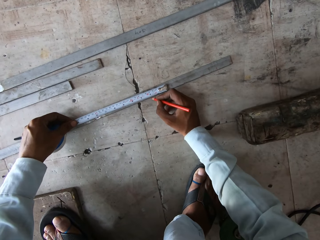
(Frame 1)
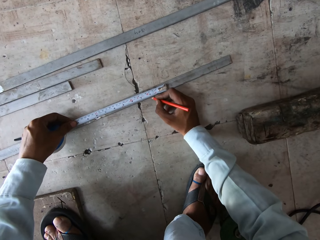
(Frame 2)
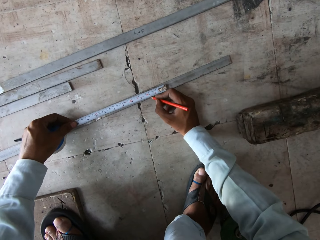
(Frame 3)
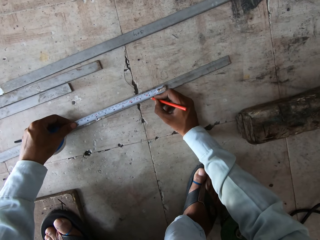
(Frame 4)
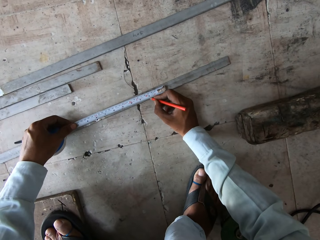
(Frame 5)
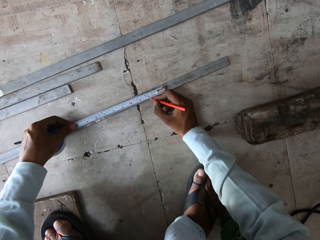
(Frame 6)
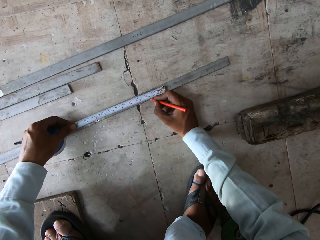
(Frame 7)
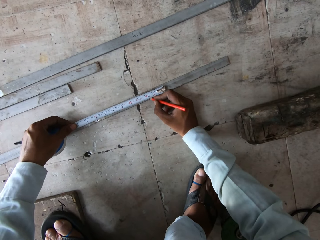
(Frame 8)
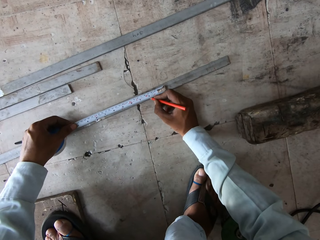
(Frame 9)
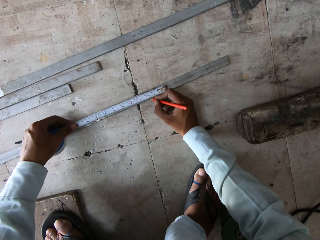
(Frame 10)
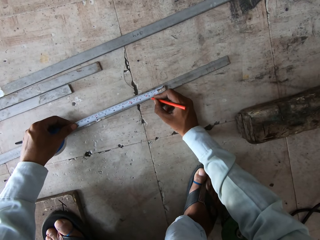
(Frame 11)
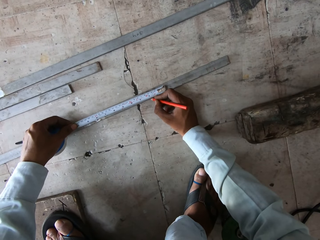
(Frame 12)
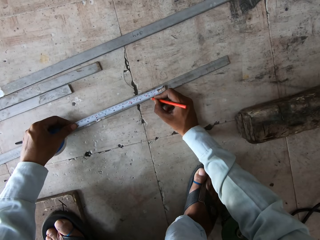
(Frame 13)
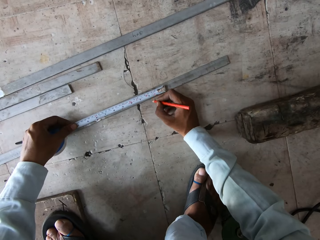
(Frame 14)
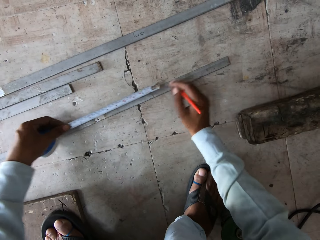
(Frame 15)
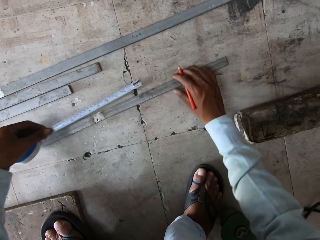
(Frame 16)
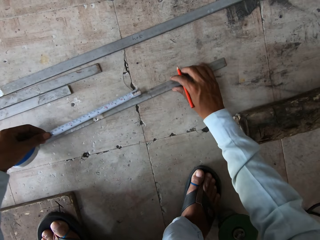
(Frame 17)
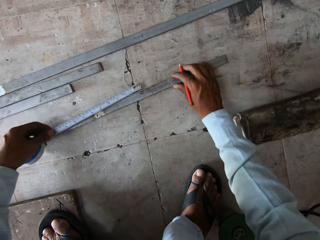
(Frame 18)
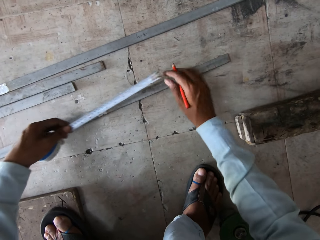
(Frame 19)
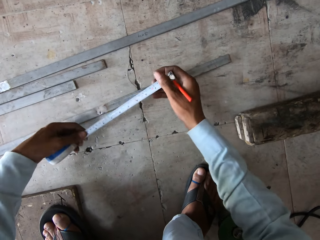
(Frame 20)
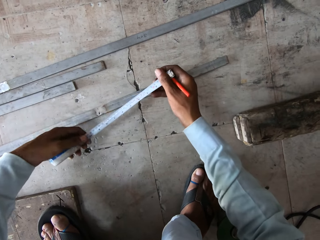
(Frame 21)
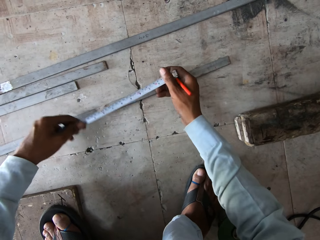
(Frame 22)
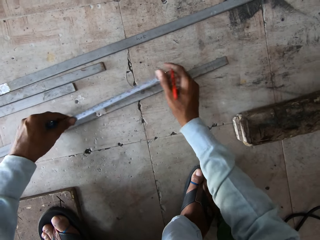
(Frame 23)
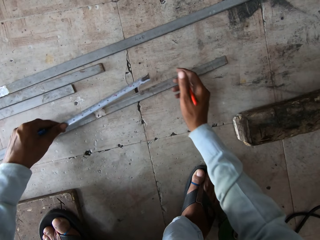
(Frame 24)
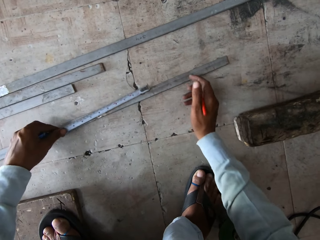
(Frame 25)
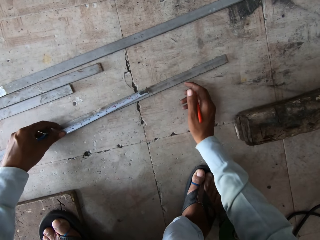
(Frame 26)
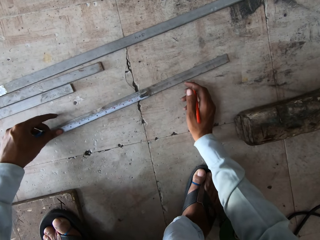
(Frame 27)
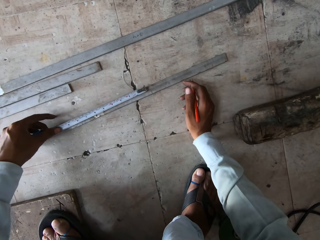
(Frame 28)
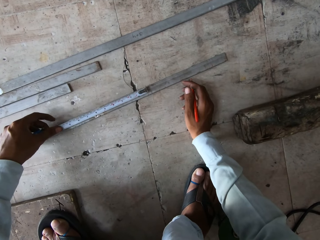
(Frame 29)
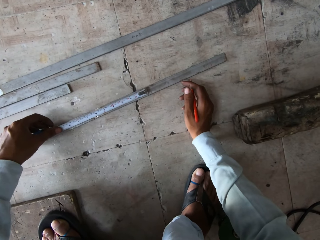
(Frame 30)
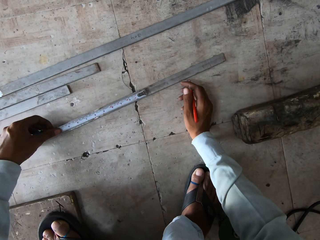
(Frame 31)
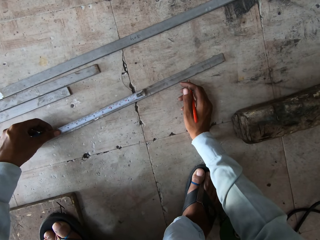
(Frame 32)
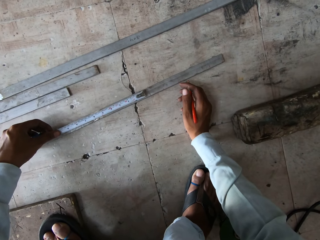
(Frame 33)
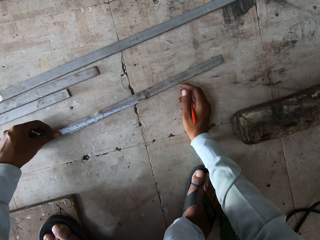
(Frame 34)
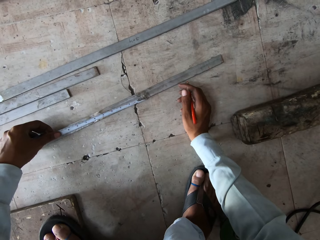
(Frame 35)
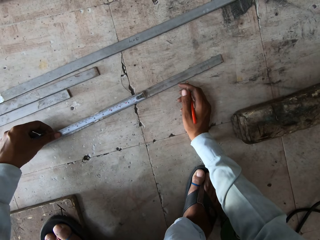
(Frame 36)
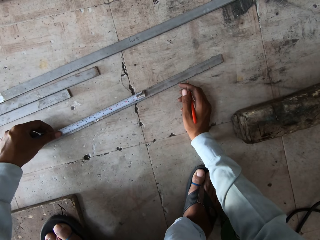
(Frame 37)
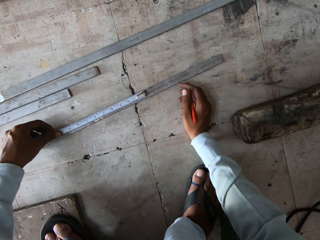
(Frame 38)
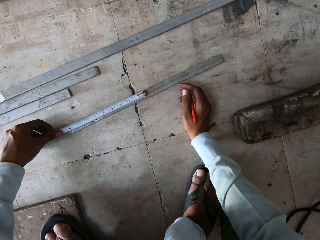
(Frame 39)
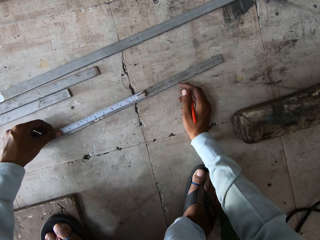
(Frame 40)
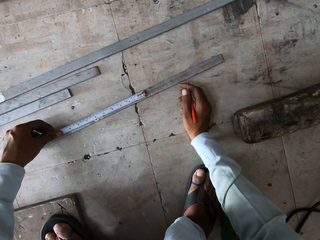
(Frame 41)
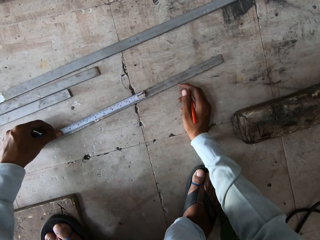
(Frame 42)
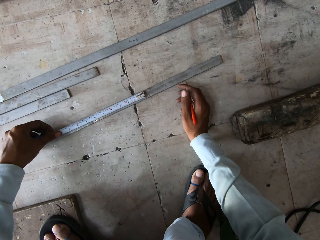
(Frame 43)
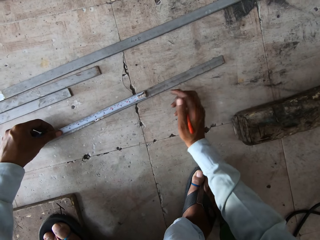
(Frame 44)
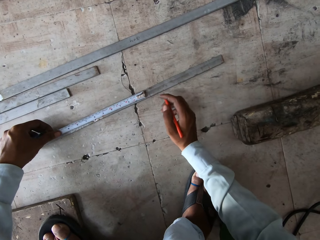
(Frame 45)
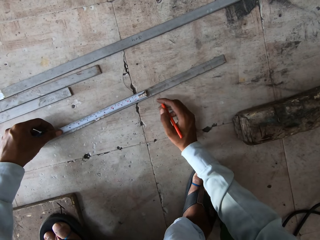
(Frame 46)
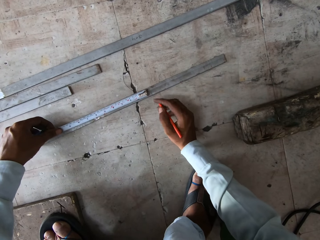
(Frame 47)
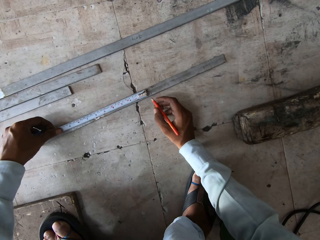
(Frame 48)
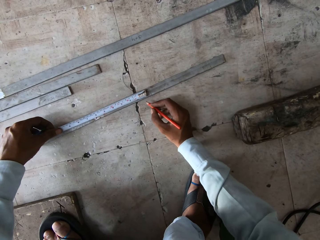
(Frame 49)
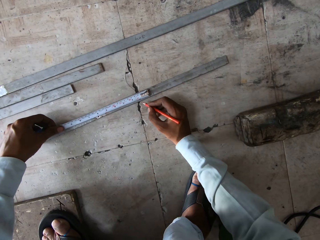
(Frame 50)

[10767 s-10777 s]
The camera wearer marks the metal with a pen. They move the metal, place the tape measure on the metal, and look at the tape measure.

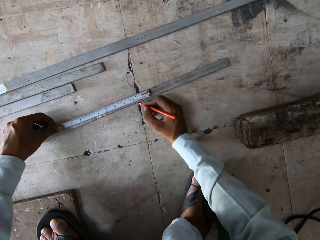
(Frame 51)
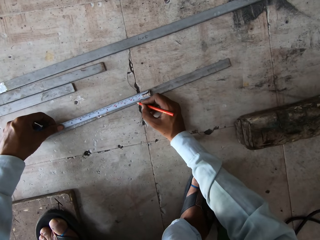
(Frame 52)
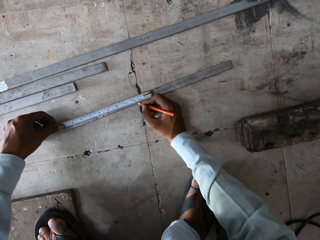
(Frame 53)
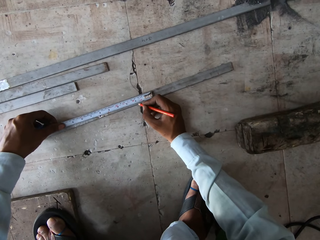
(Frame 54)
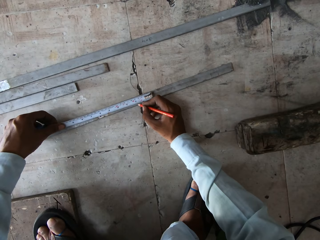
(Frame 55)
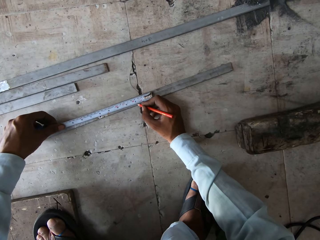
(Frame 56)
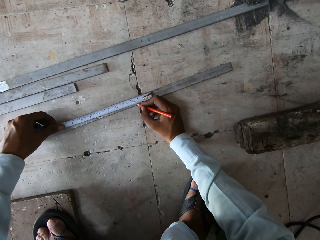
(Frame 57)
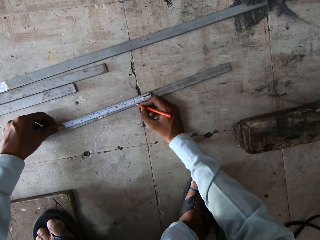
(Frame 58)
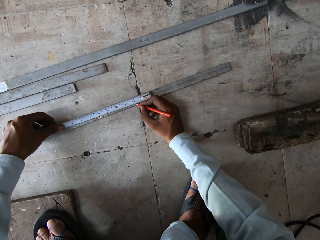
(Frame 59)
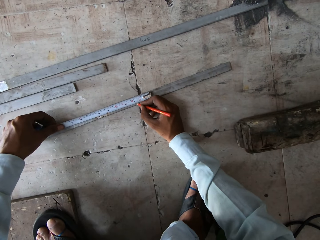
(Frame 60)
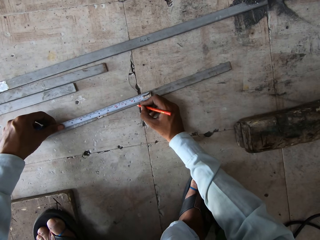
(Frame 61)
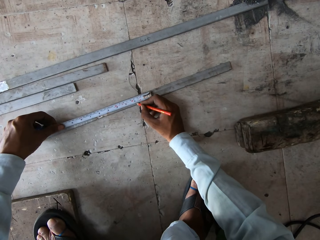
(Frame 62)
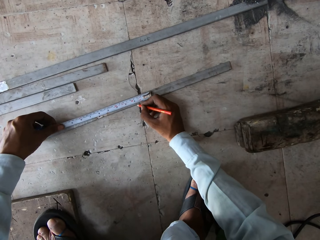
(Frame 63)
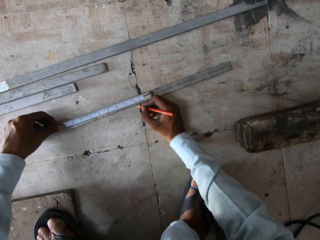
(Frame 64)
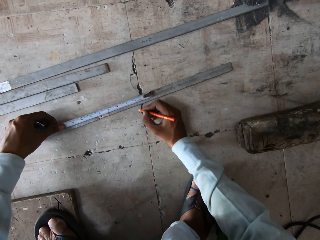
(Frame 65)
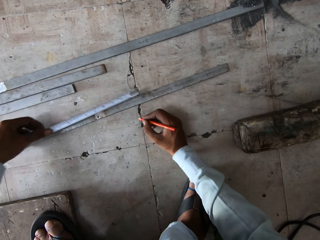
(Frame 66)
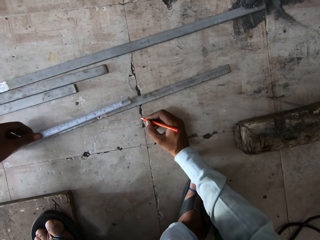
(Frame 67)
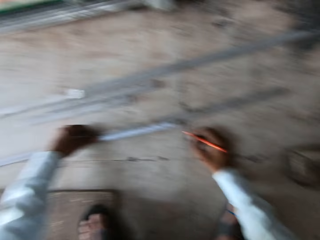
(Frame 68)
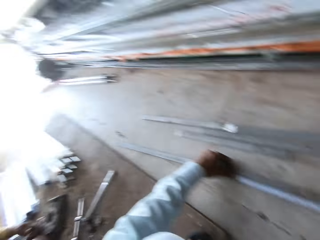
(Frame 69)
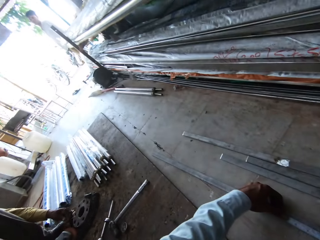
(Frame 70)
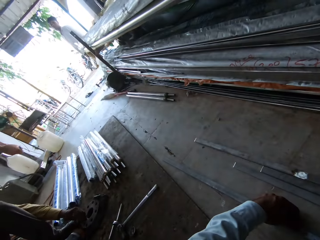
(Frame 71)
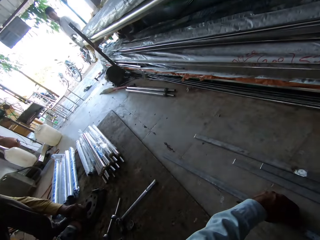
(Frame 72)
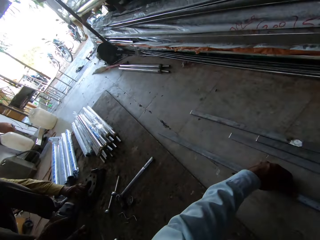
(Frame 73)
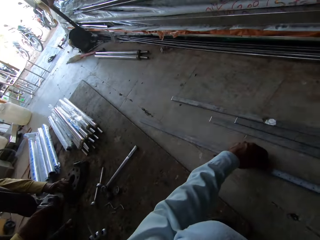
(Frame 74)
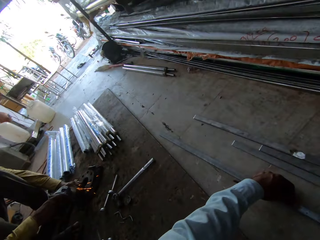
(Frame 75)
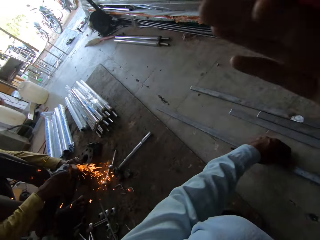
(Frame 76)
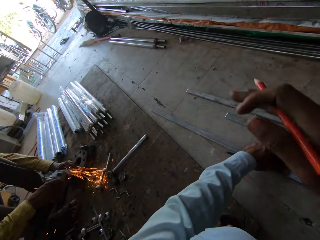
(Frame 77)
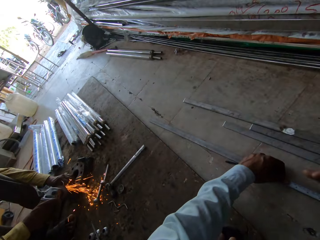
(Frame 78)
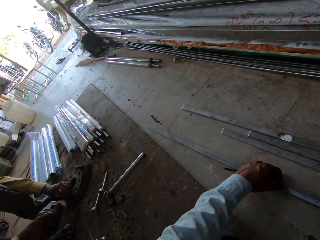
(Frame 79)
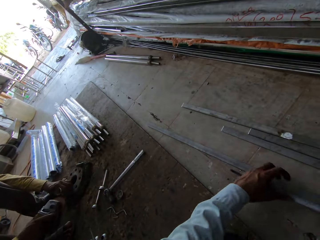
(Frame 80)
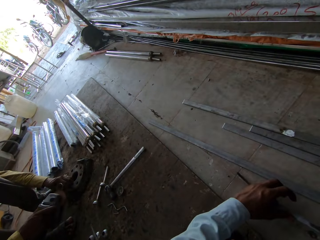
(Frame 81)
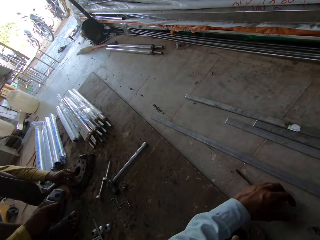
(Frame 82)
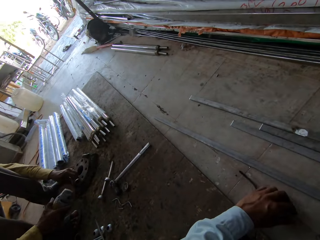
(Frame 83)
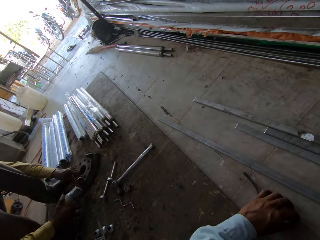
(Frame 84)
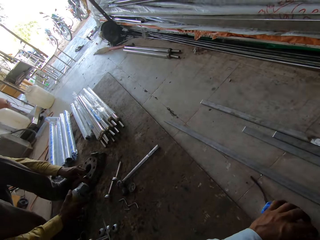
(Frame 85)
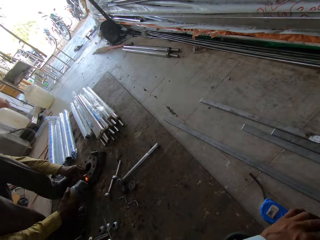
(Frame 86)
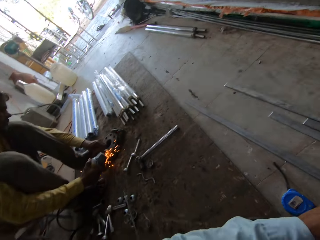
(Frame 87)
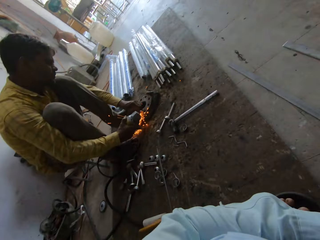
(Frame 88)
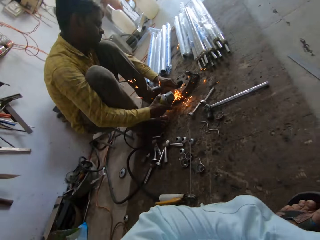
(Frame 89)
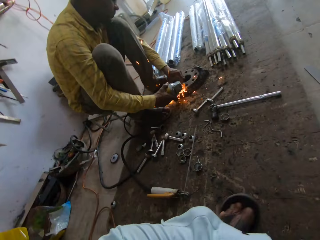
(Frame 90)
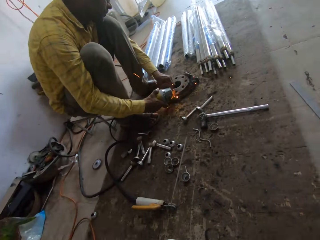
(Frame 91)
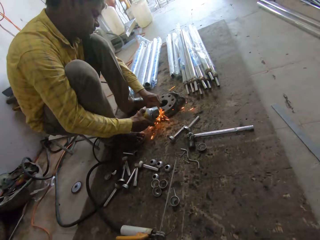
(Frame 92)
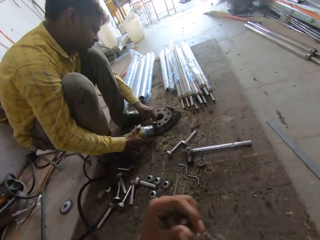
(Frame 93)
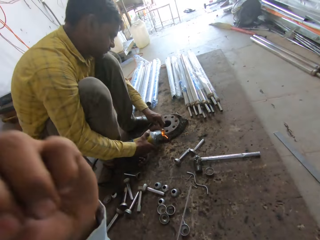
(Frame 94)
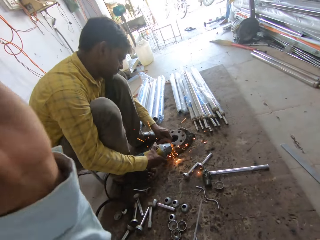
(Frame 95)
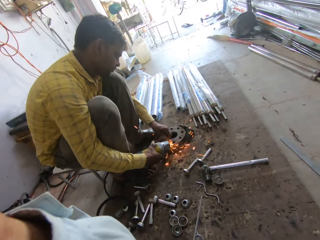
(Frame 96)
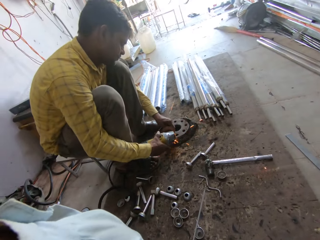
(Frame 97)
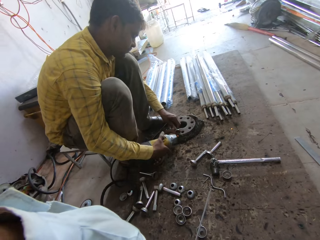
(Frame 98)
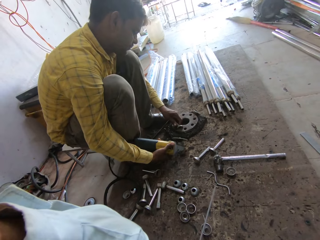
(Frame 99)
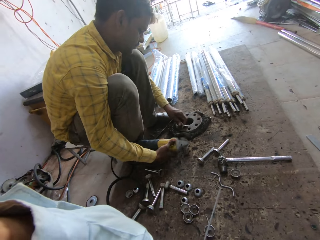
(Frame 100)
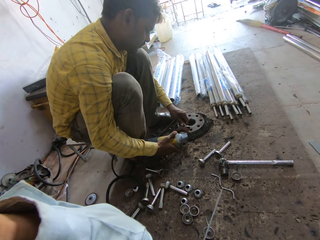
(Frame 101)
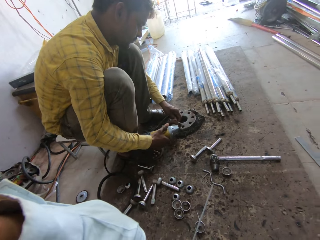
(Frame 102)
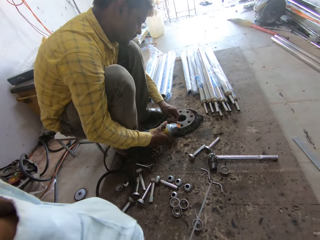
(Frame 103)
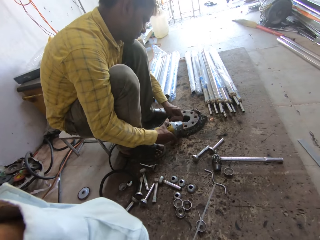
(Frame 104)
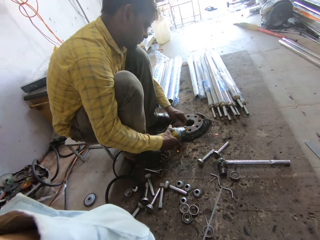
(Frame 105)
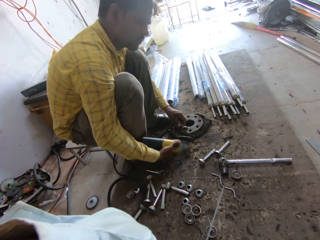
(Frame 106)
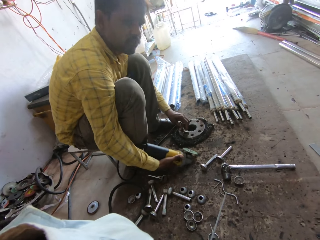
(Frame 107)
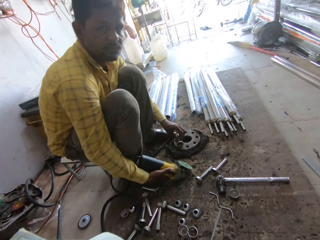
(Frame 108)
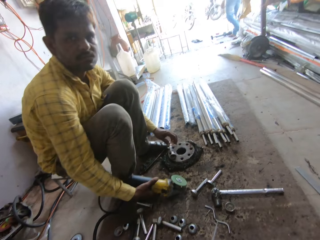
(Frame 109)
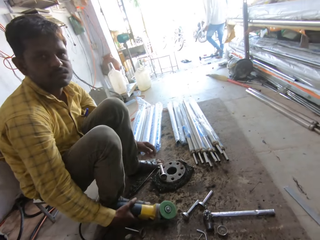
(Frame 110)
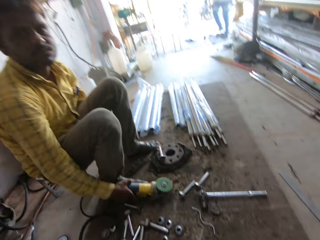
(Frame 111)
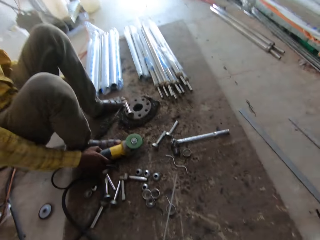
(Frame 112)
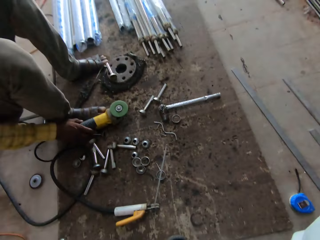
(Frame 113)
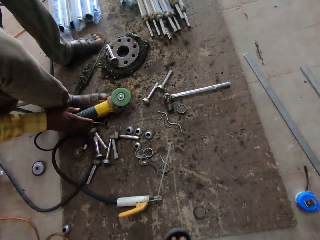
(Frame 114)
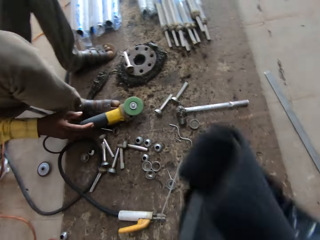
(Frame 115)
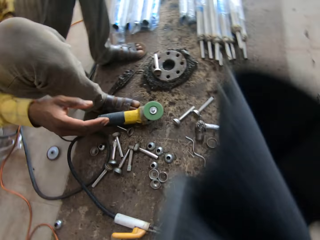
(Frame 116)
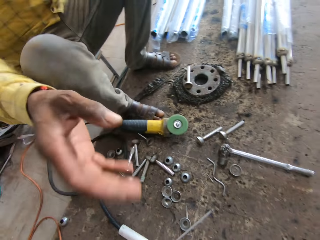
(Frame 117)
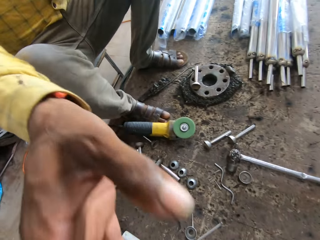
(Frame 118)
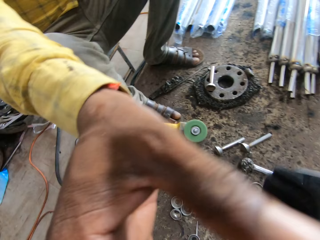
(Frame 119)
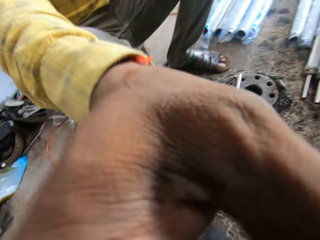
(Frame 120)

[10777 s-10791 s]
The camera wearer marks the metal with a pen. They move the tape measure, look around the workshop, and look at a man. They speak to the man. The man sharpens metal pieces with an angle grinder. The man looks at the camera wearer.
